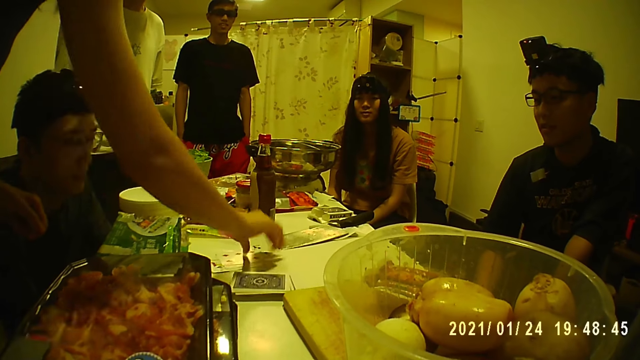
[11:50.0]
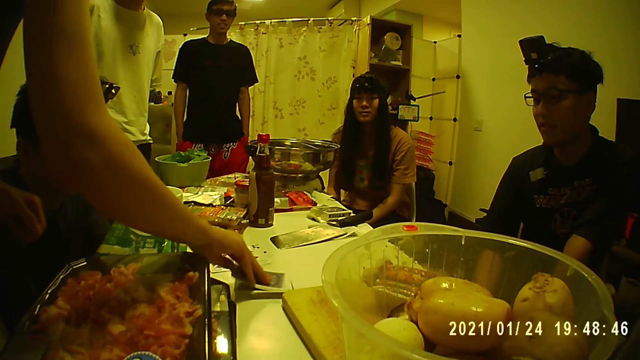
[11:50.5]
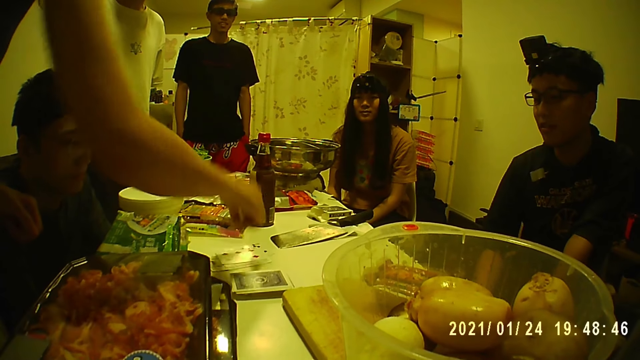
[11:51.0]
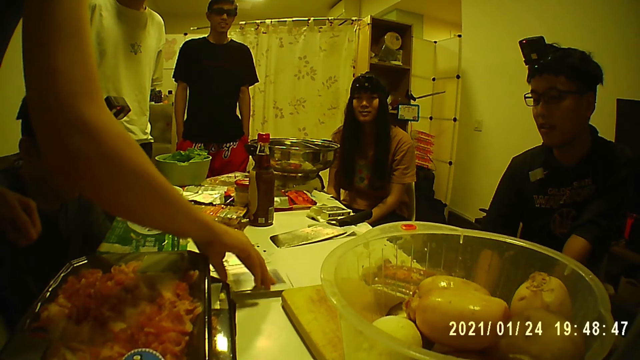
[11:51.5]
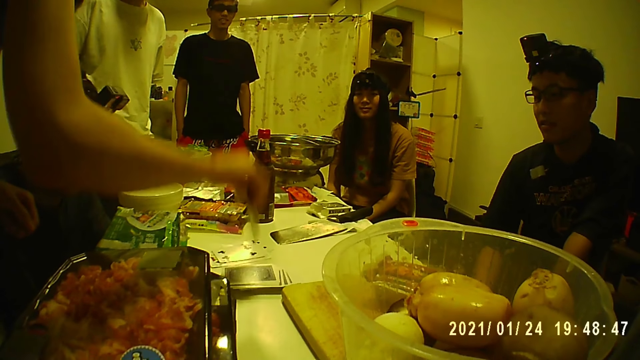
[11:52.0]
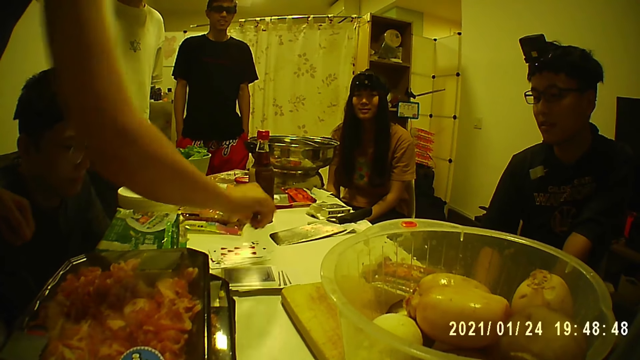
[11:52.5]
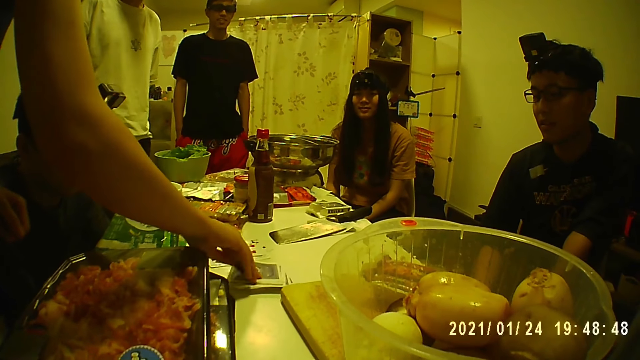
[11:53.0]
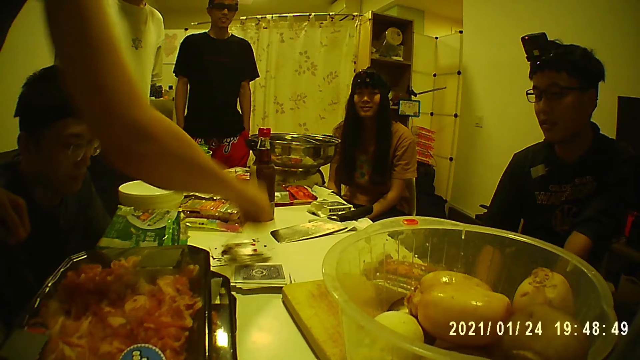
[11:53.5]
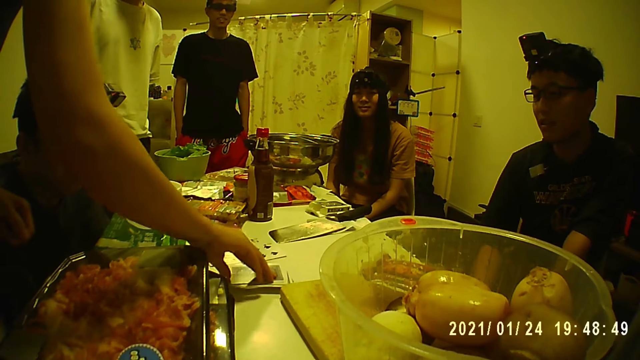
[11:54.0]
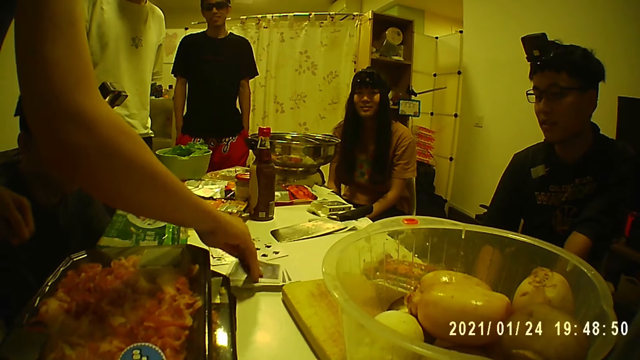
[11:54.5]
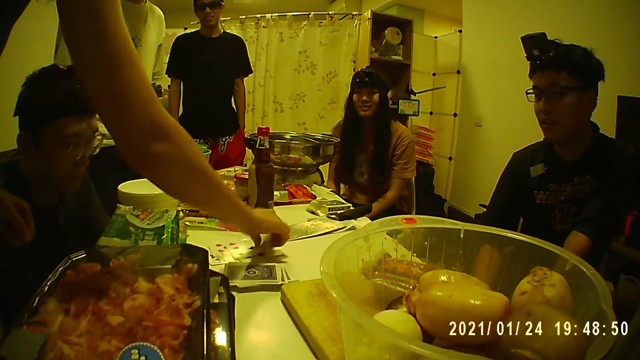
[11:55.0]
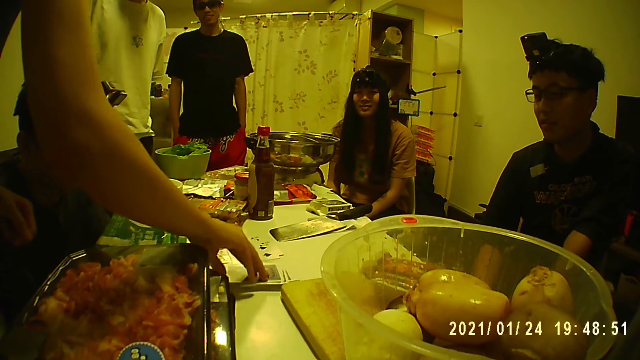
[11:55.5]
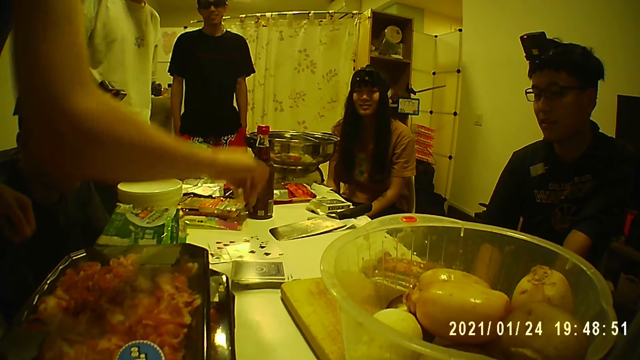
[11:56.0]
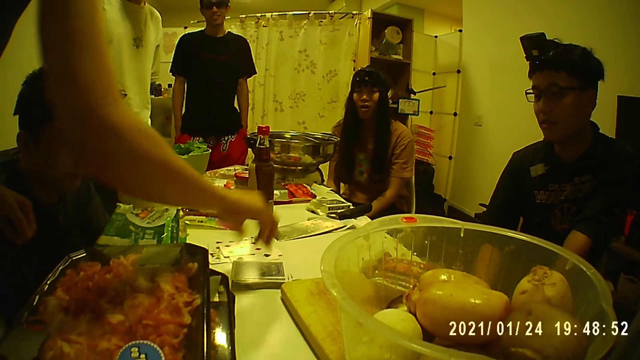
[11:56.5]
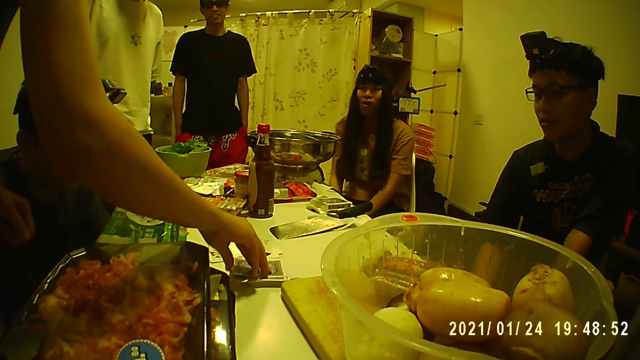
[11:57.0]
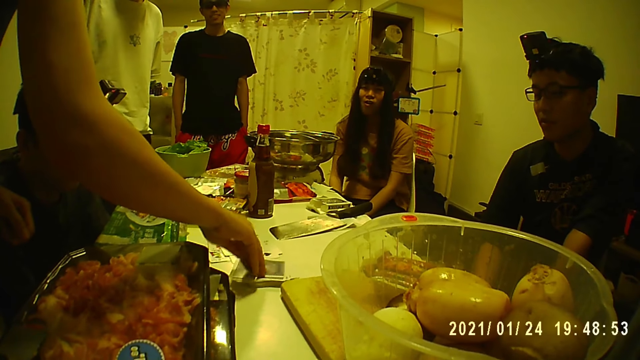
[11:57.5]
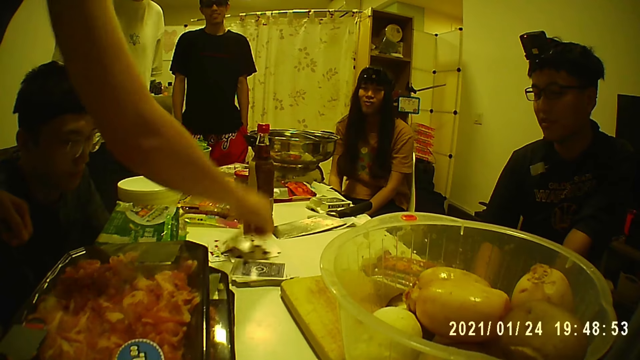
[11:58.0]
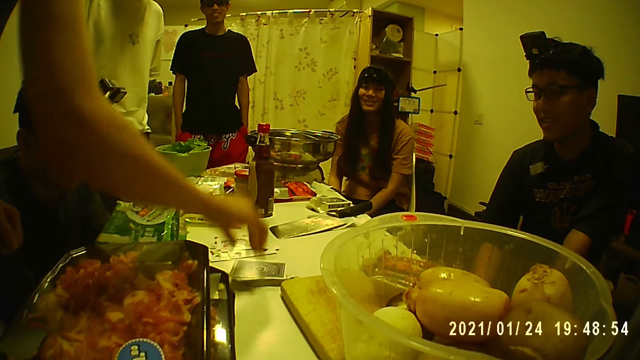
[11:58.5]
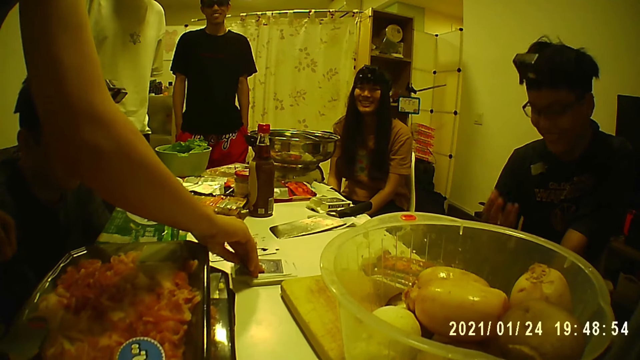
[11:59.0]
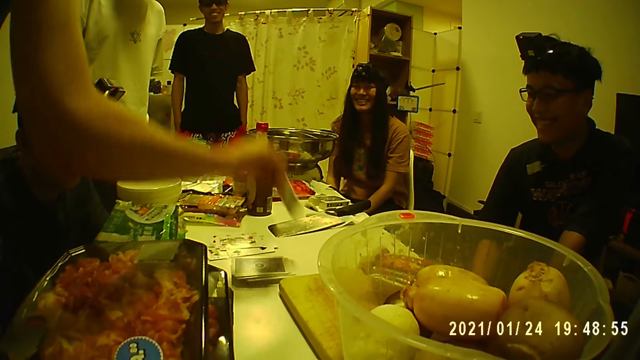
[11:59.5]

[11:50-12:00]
The woman puts the card on the table with her right hand. The woman takes a card from the cards on the table with her right hand. The woman puts the card on the table with her right hand. The woman takes a card from the cards on the table with her right hand. The woman puts the card on the table with her right hand. The woman takes a card from the cards on the table with her right hand. The woman puts the card on the table with her right hand. The woman takes a card from the cards on the table with her right hand. The woman puts the card on the table with her right hand. The woman takes a card from the cards on the table with her right hand. The woman puts the card on the table with her right hand. The woman takes a card from the cards on the table with her right hand. The woman puts the card on the table with her right hand. The woman takes a card from the cards on the table with her right hand.

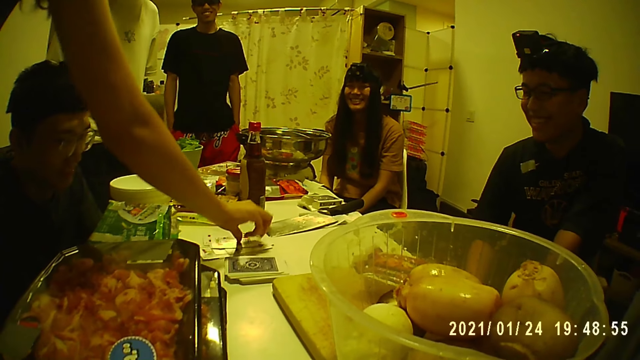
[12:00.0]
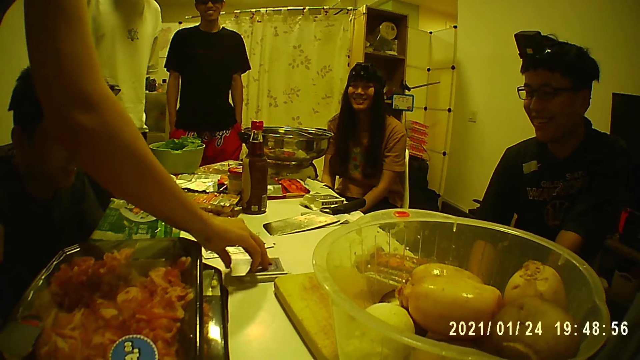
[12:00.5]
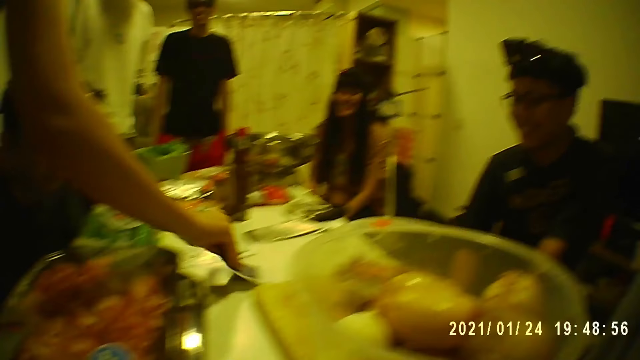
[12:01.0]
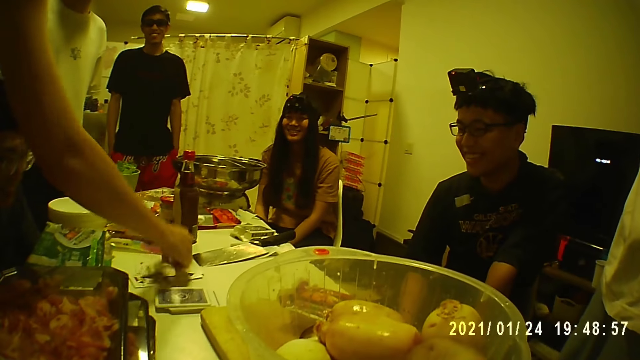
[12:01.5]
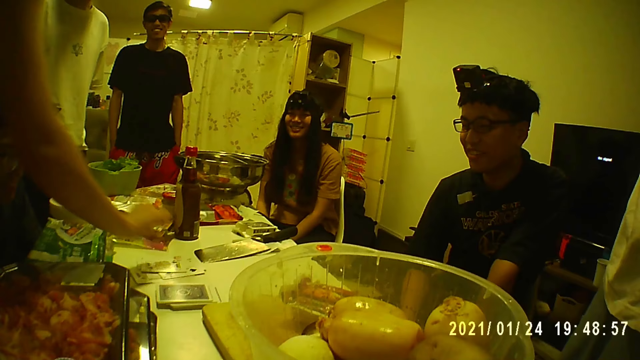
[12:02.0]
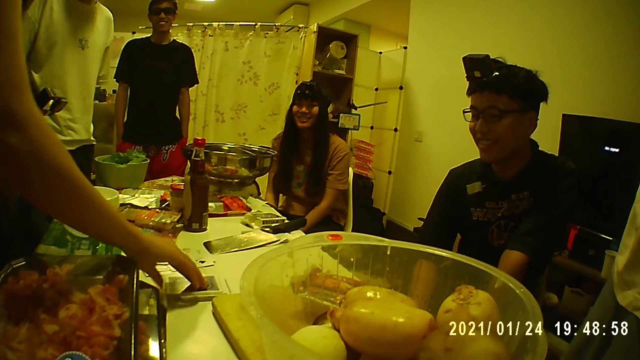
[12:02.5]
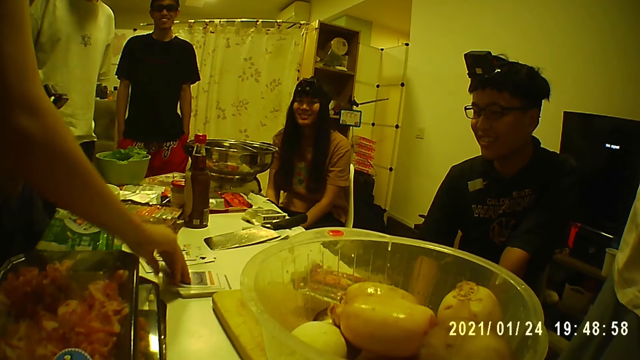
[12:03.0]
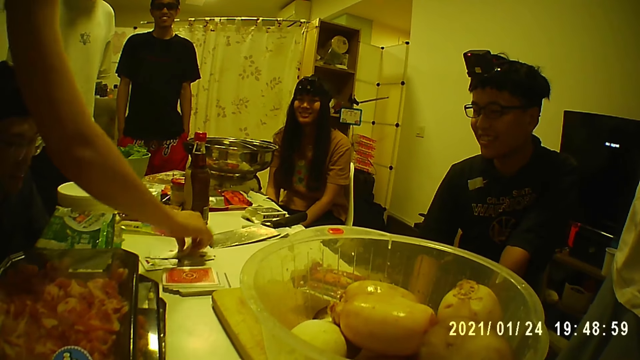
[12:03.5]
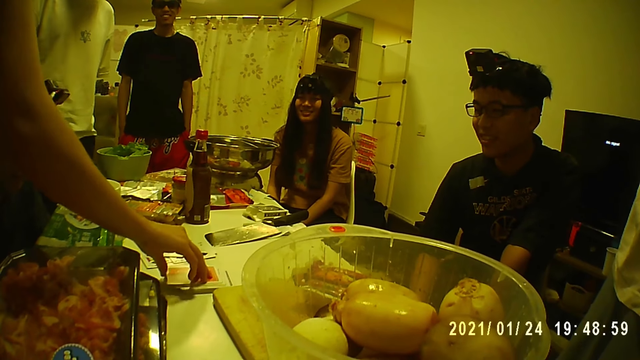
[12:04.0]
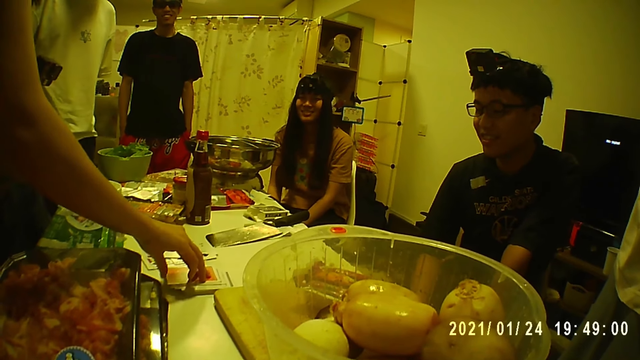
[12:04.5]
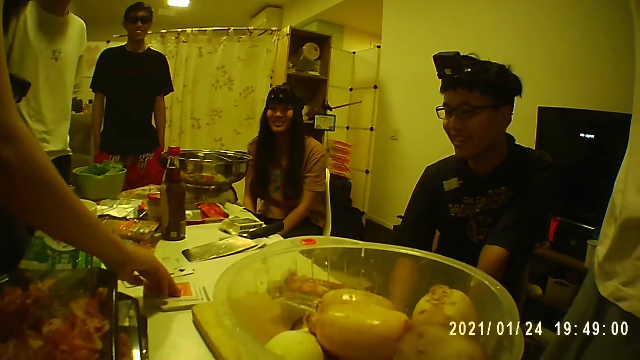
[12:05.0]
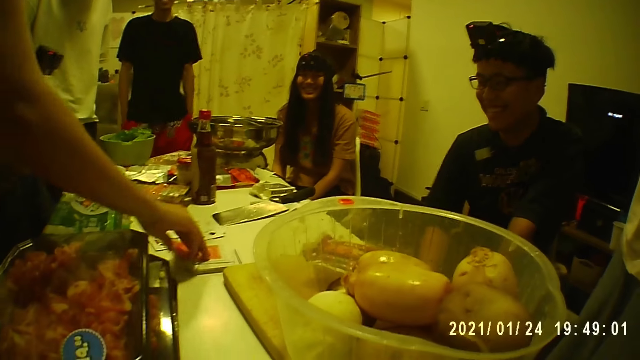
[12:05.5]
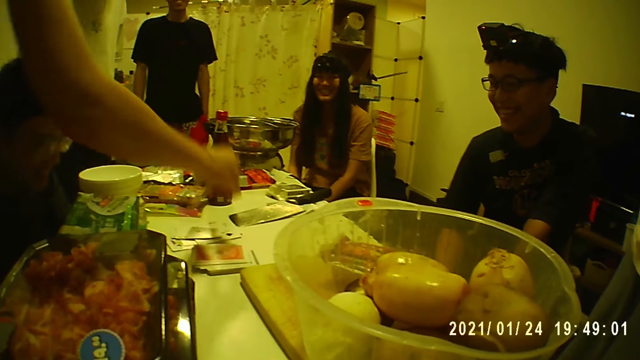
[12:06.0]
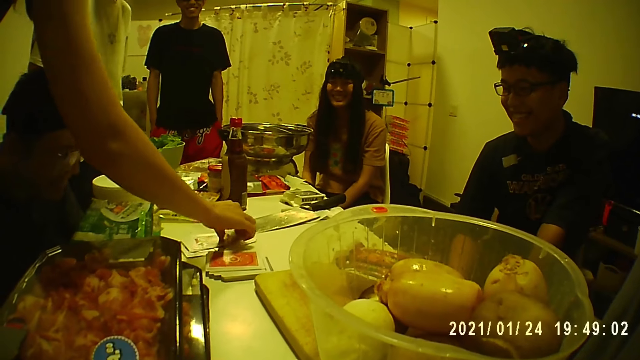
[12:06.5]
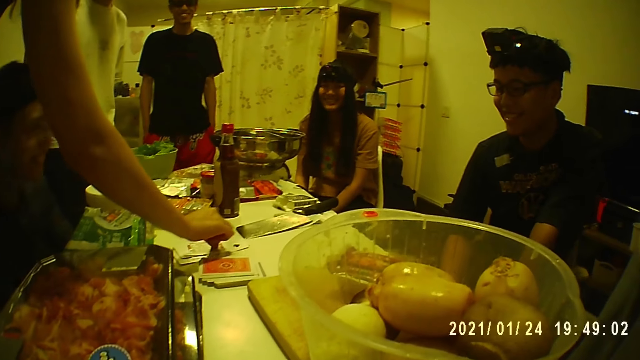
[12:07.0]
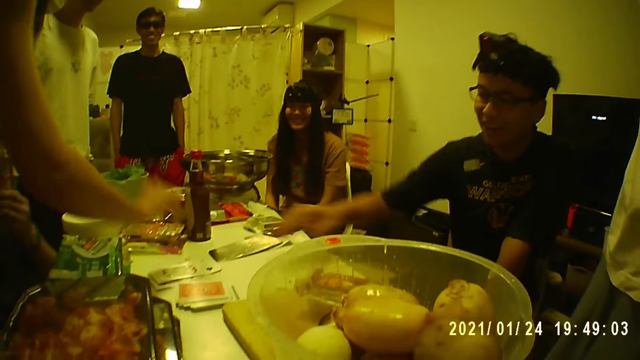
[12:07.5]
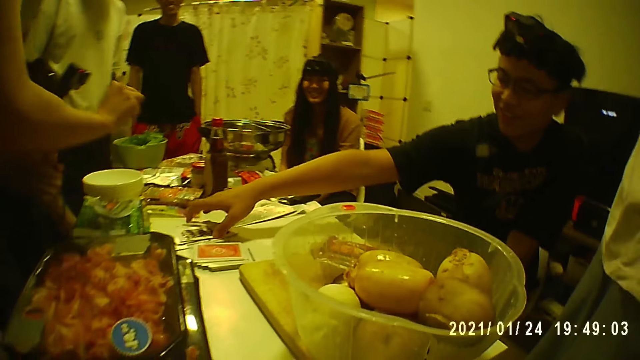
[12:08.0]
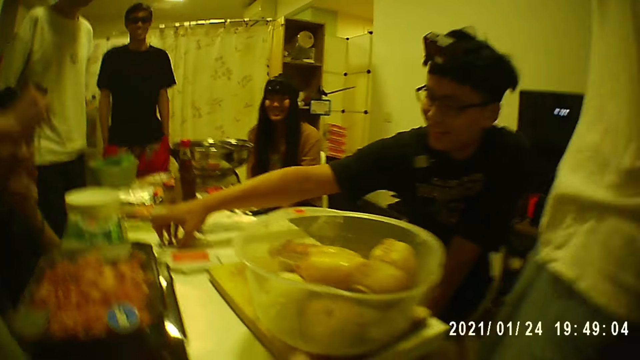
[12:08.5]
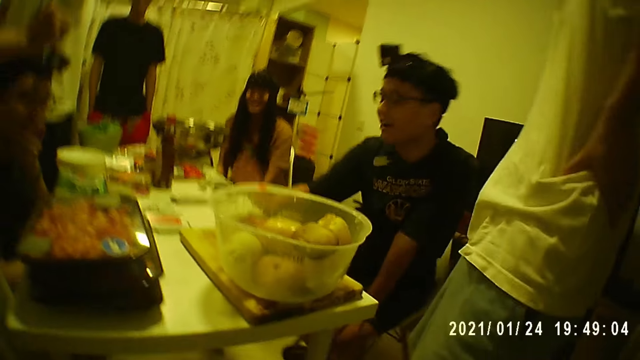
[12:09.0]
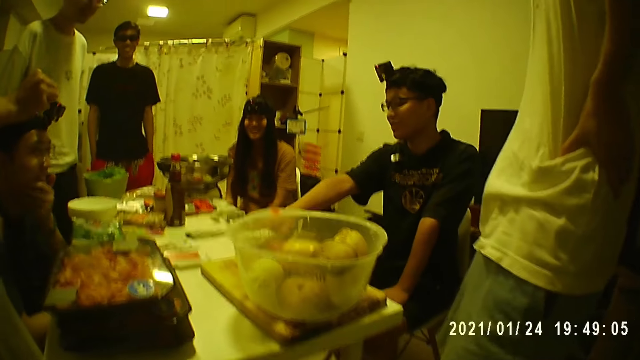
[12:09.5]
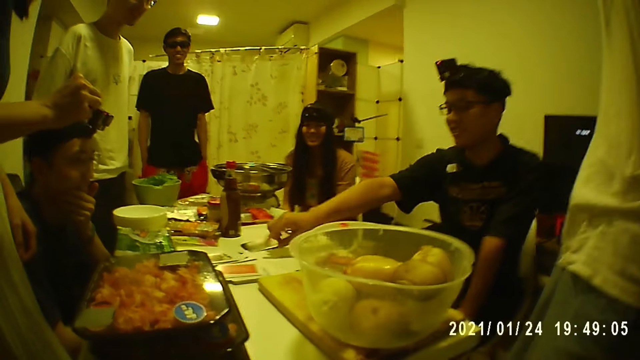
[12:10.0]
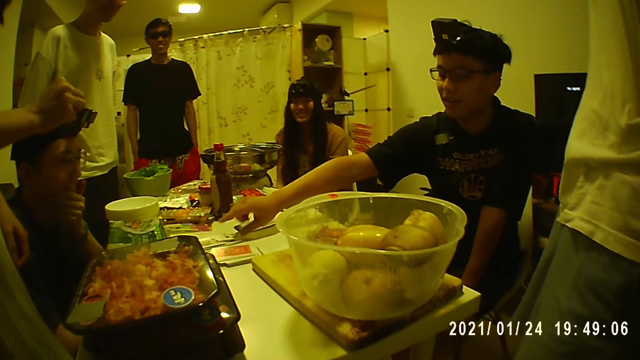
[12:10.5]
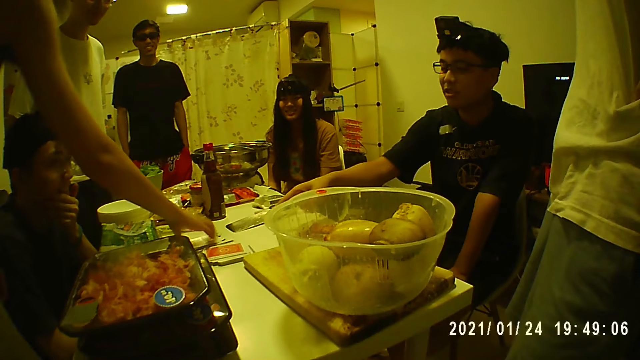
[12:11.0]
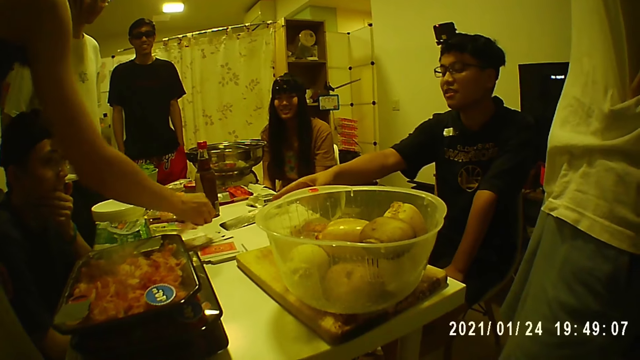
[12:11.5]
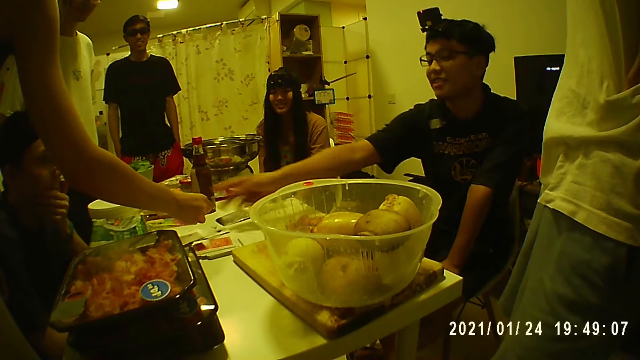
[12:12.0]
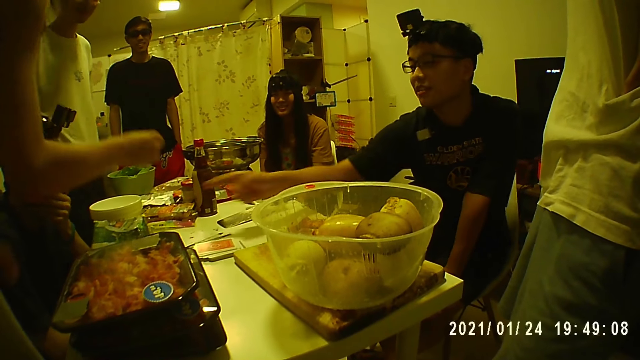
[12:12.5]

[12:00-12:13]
The woman puts the card on the table with her right hand. The woman takes a card from the cards on the table with her right hand. The woman puts the card on the table with her right hand. The woman takes a card from the cards on the table with her right hand. The woman puts the card on the table with her right hand. The woman takes a card from the cards on the table with her right hand. The woman puts the card on the table with her right hand. A man touches the cards on the table with his right hand. A person picks a card on the table. The man shifts the cards on the table with his right hand and points to the cards on the table with his right hand. The woman picks up a card from the table with her right hand.
